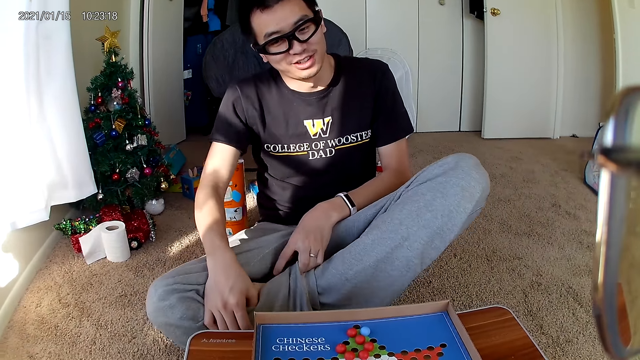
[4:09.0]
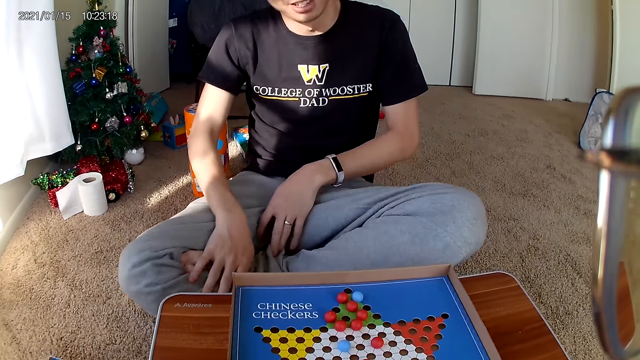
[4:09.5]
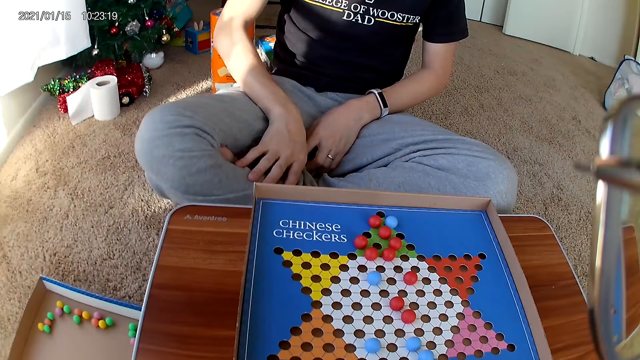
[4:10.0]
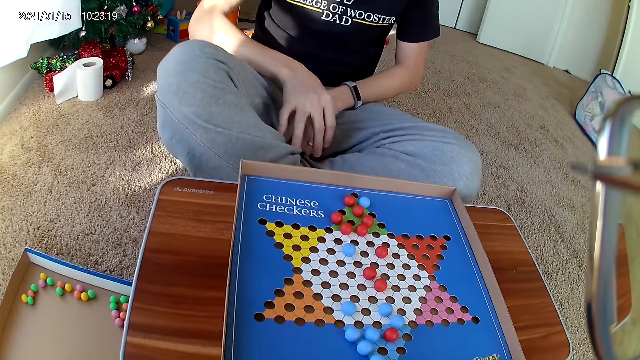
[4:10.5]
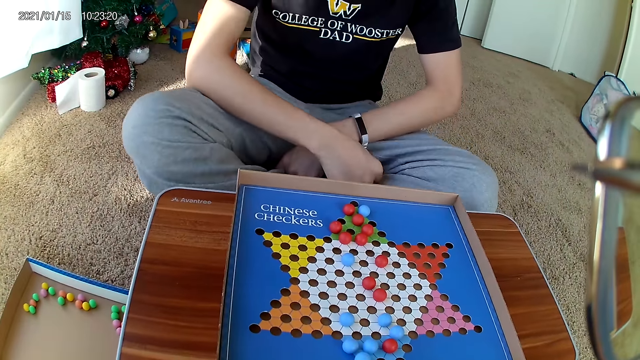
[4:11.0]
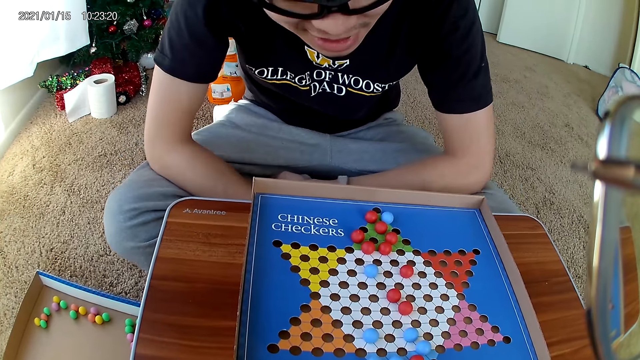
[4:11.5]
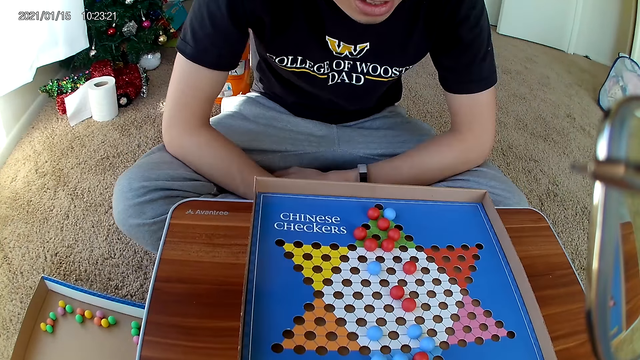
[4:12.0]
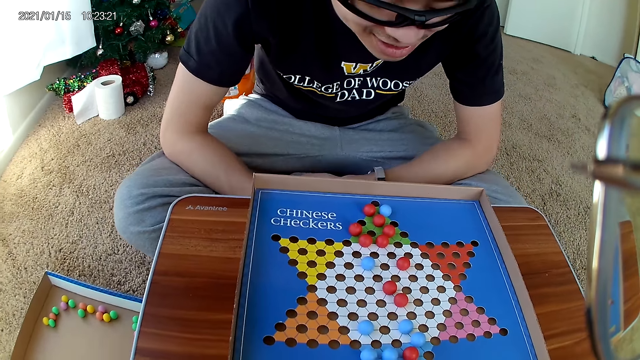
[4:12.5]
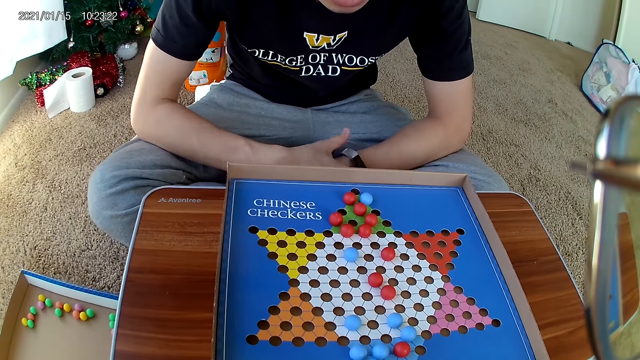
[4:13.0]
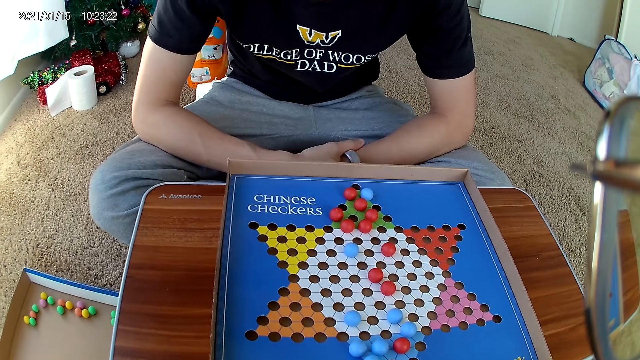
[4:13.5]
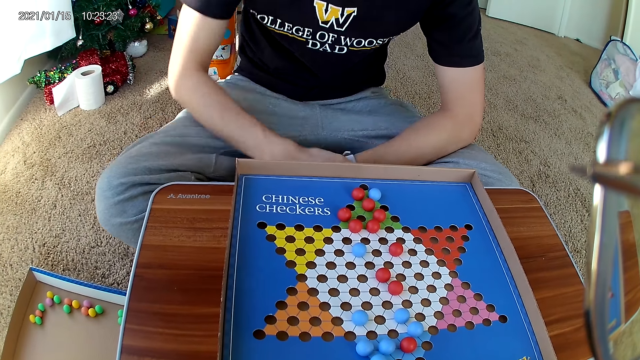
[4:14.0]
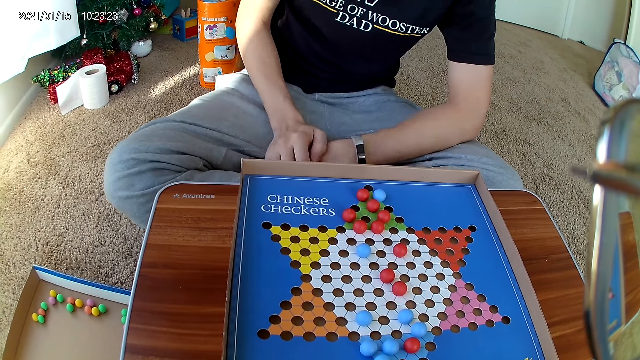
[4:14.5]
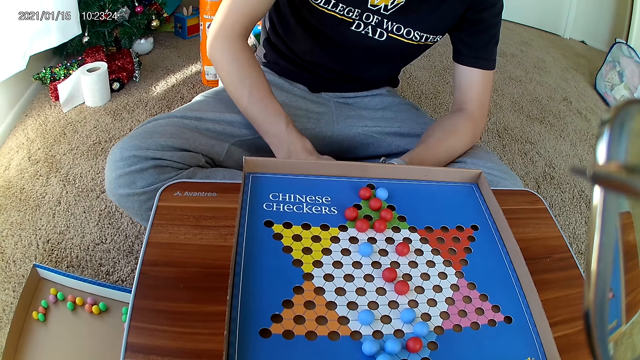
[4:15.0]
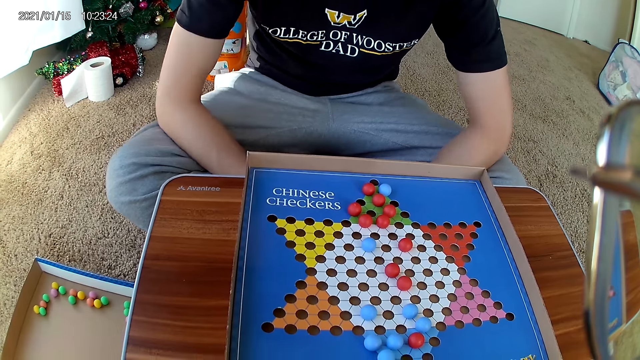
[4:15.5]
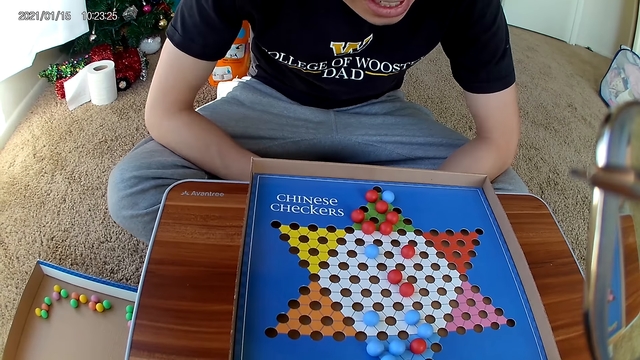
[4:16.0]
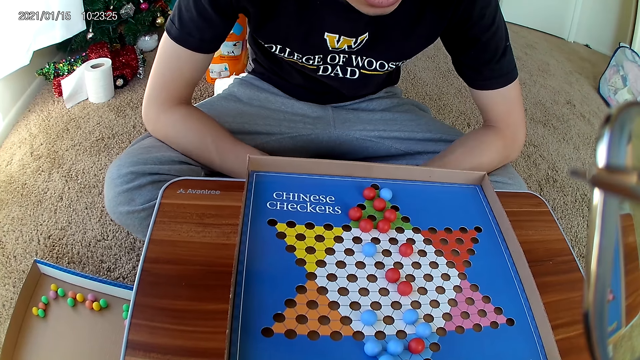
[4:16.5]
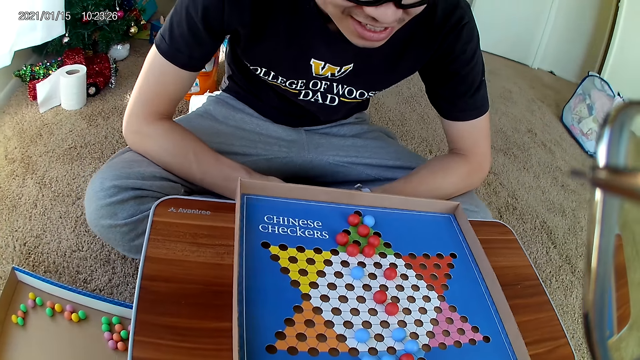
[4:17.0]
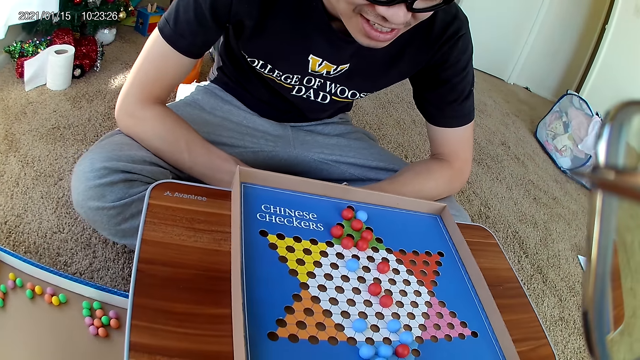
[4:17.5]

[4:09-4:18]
A man talks to the camera wearer.

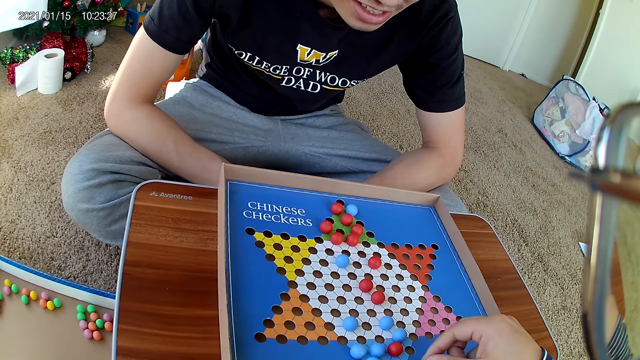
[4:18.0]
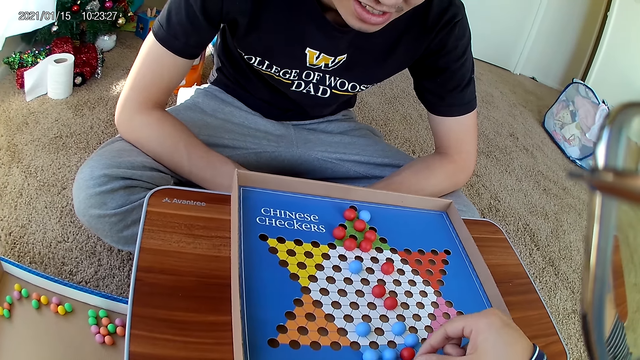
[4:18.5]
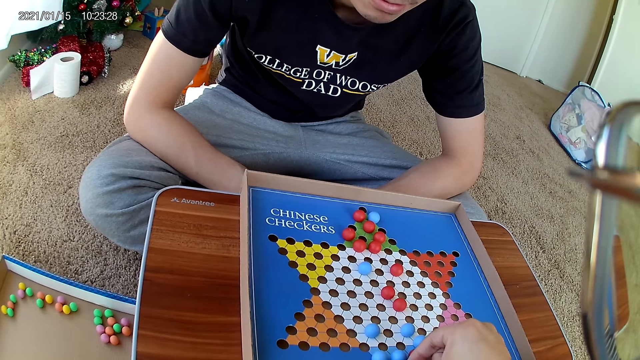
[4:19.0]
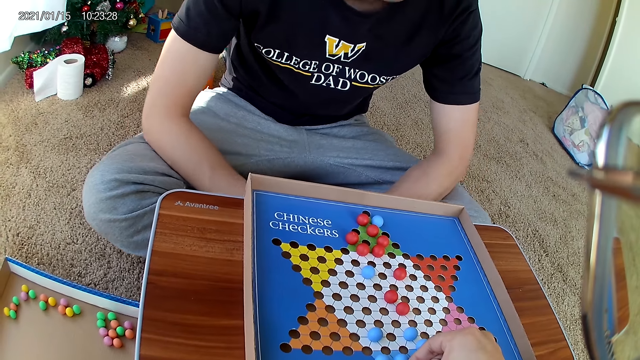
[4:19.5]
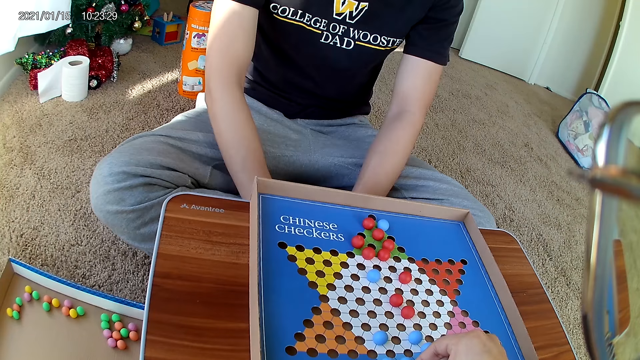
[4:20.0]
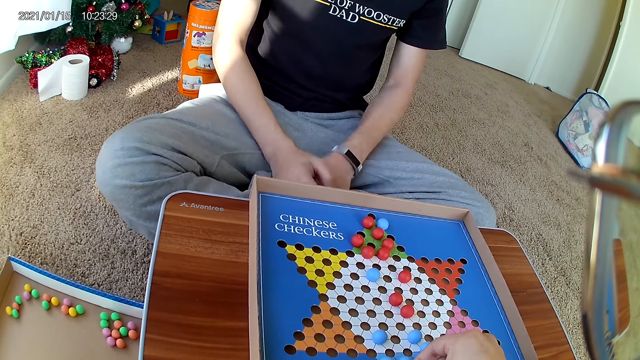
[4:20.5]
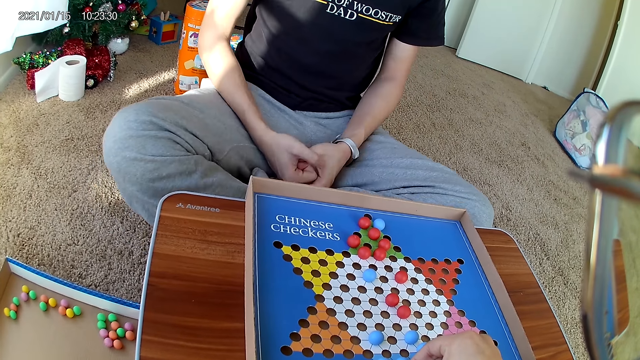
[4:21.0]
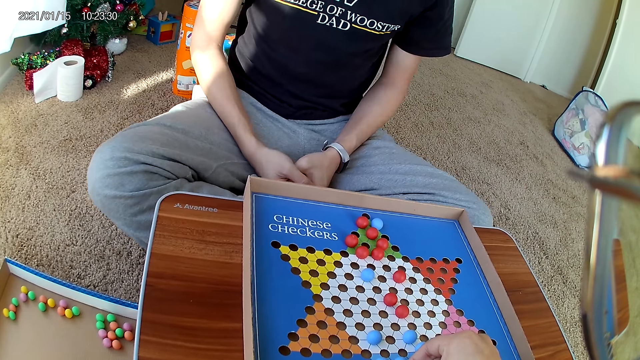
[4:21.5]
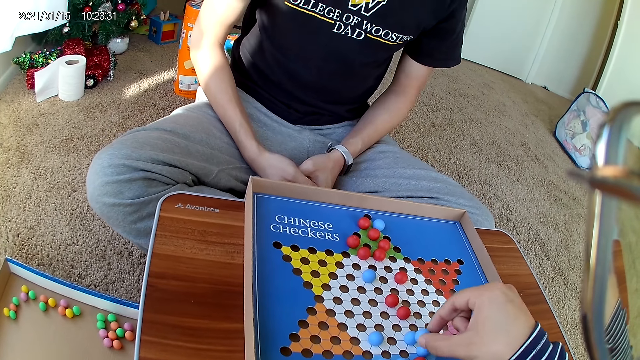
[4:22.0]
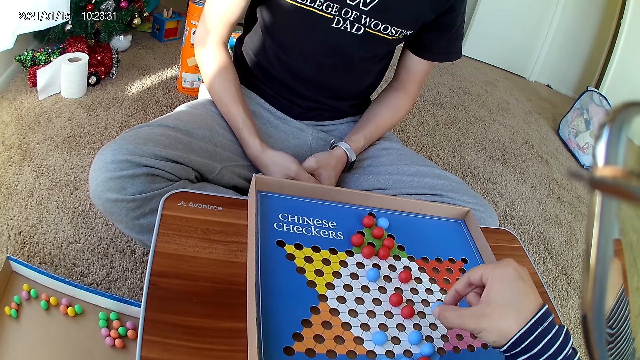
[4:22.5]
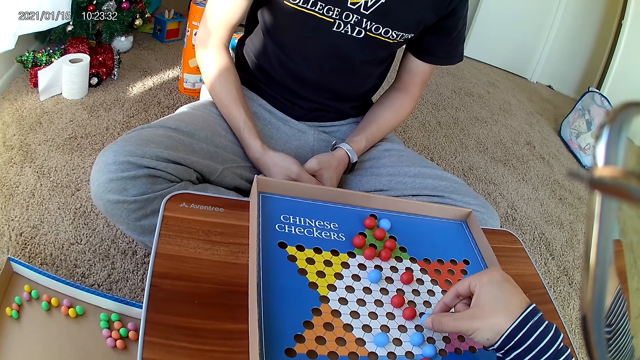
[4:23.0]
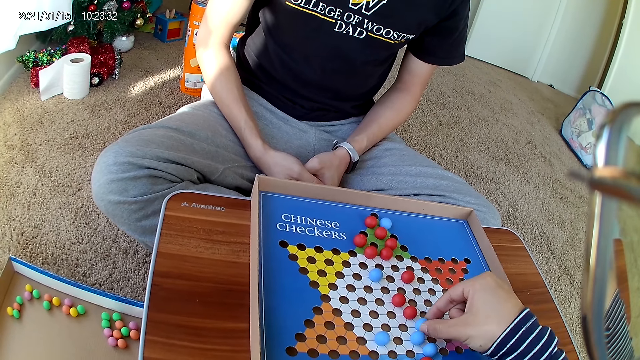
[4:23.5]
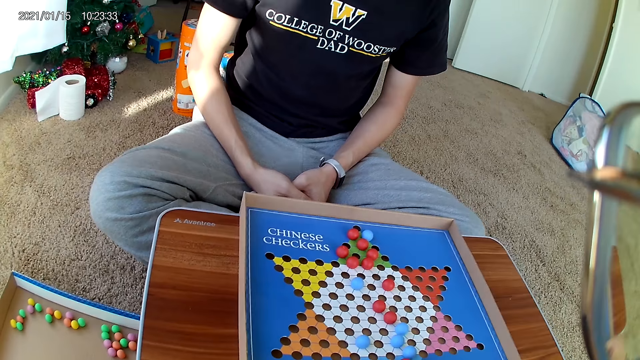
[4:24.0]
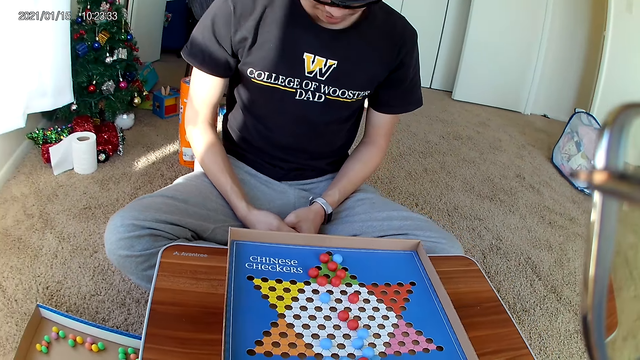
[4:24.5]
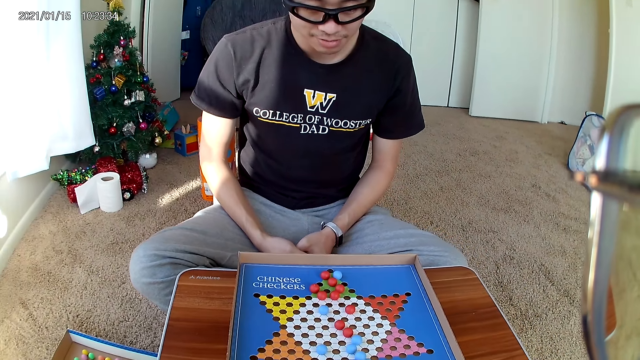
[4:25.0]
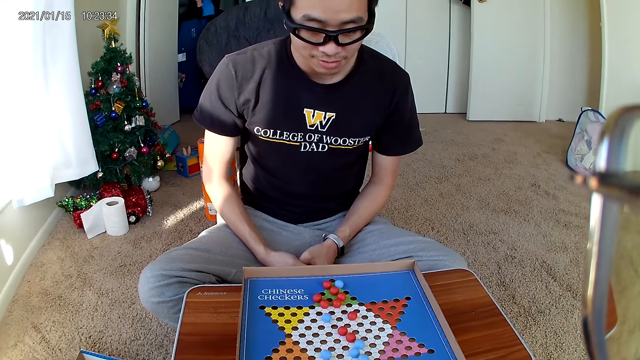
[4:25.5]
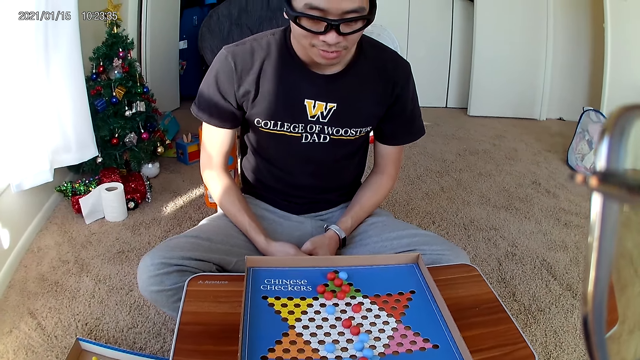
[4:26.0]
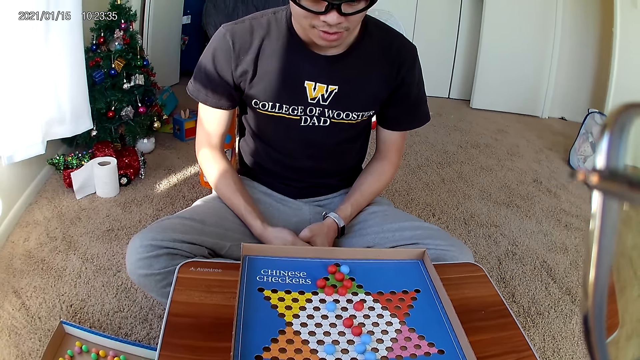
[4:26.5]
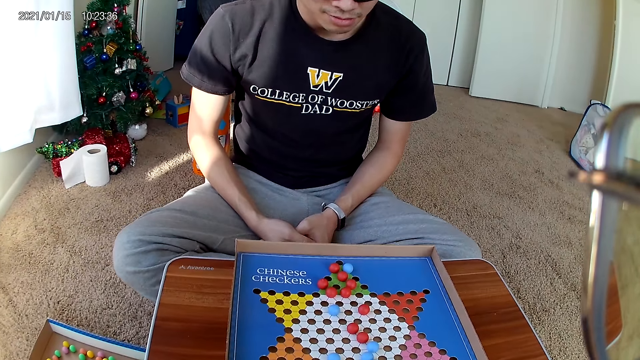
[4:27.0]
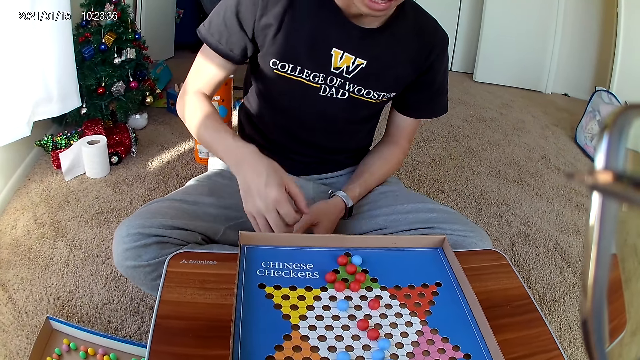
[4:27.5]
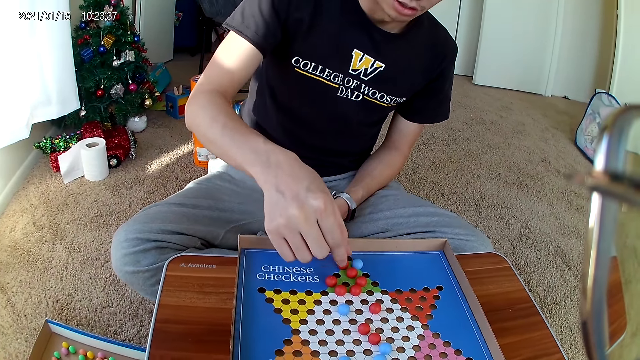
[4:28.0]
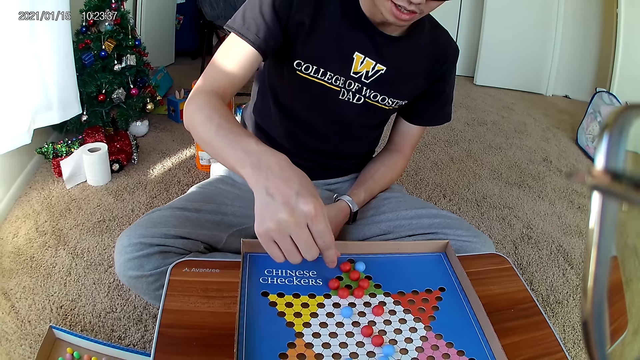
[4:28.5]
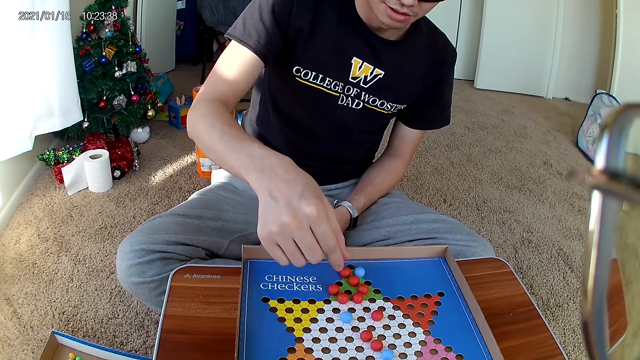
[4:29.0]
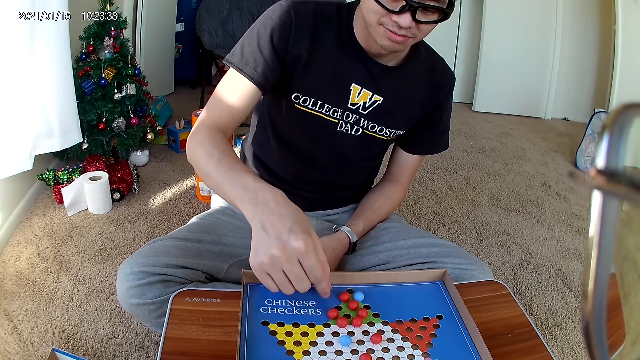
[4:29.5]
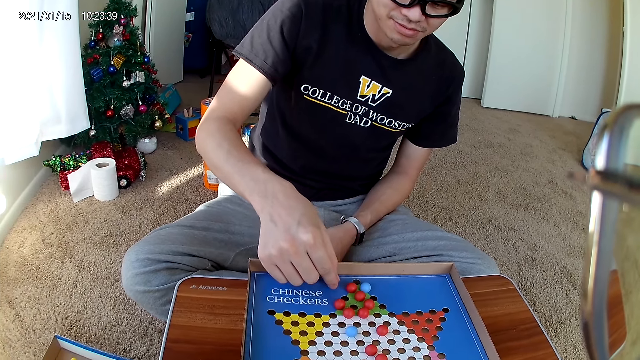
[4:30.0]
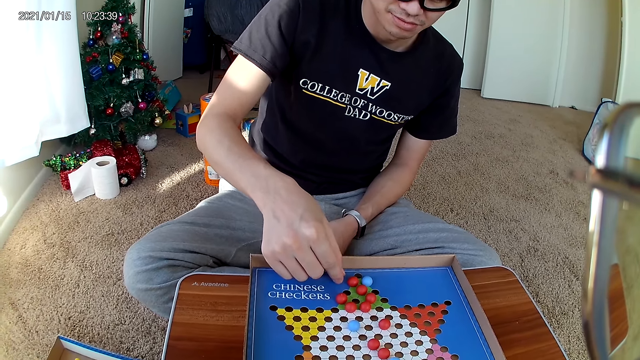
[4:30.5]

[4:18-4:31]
The camera wearer picks a marble. They move the blue marble piece on the checkers board to a new position. They drop the marble. A man places a hand over the board.
